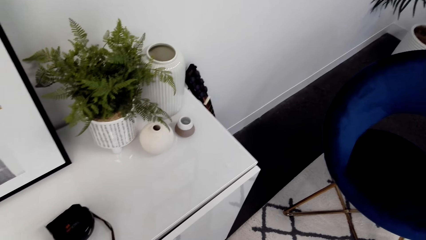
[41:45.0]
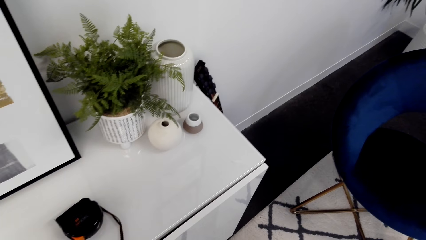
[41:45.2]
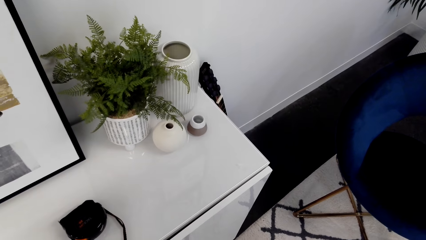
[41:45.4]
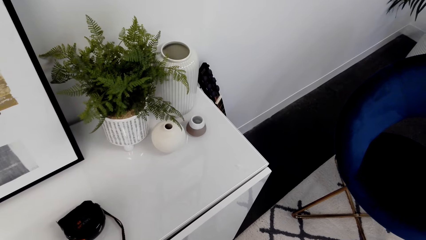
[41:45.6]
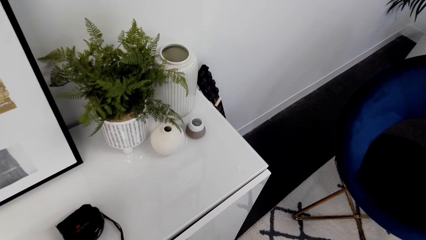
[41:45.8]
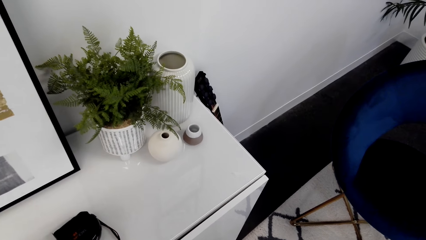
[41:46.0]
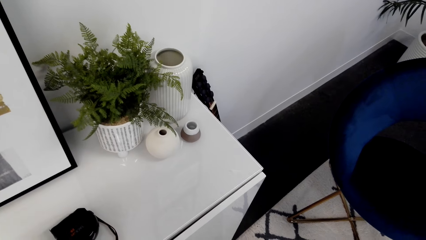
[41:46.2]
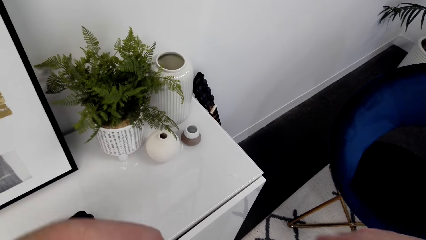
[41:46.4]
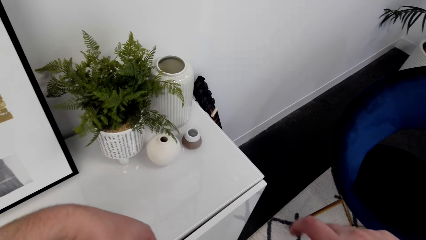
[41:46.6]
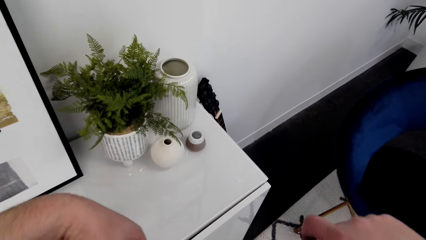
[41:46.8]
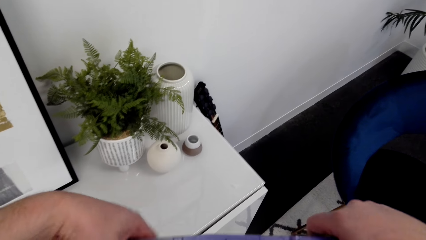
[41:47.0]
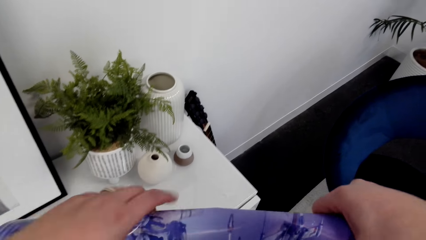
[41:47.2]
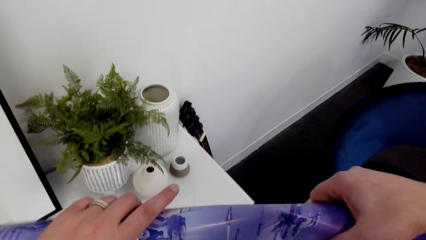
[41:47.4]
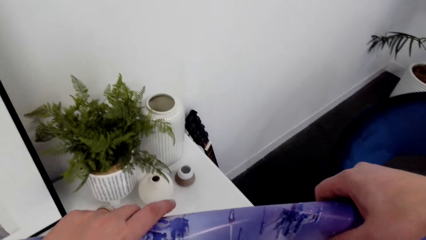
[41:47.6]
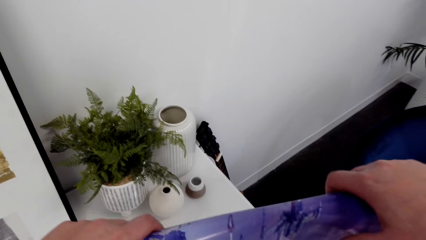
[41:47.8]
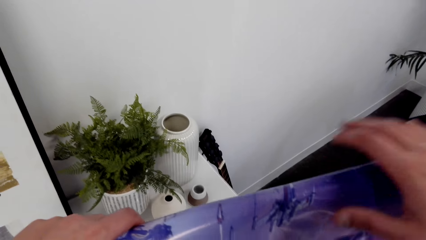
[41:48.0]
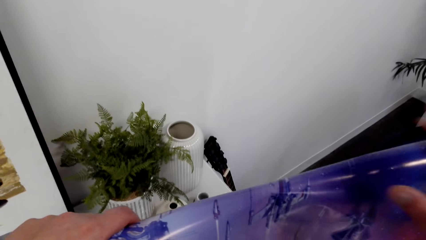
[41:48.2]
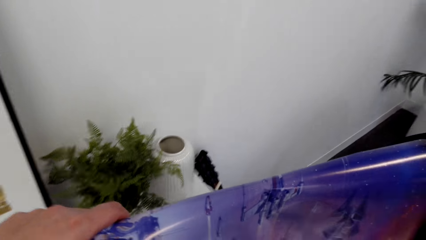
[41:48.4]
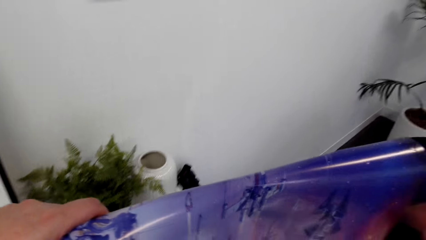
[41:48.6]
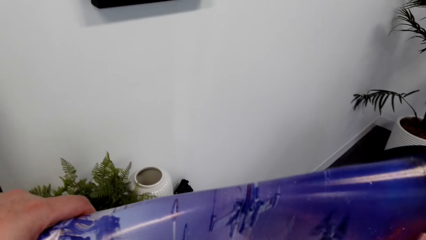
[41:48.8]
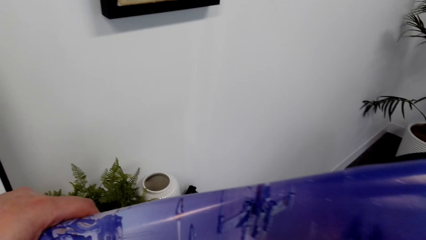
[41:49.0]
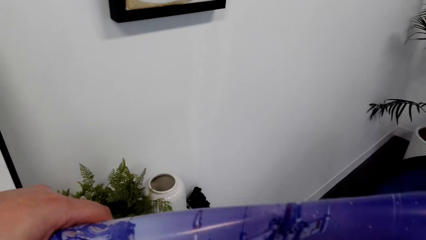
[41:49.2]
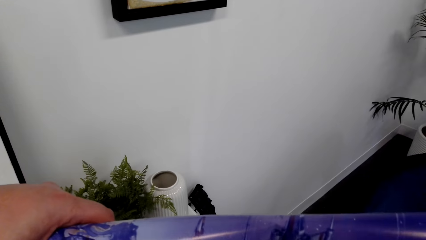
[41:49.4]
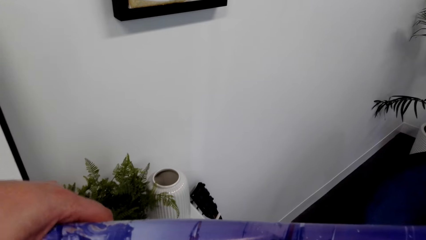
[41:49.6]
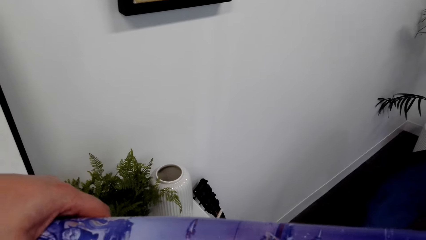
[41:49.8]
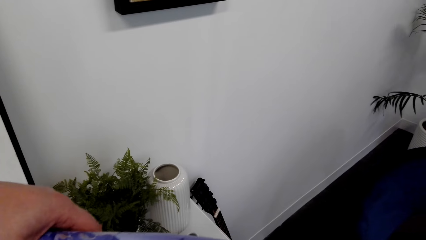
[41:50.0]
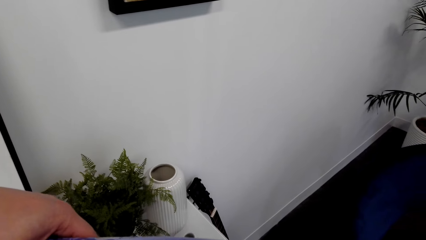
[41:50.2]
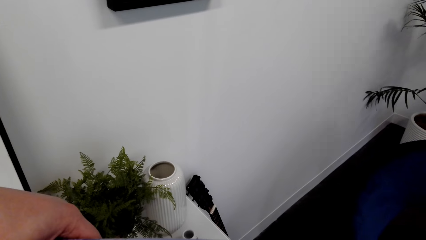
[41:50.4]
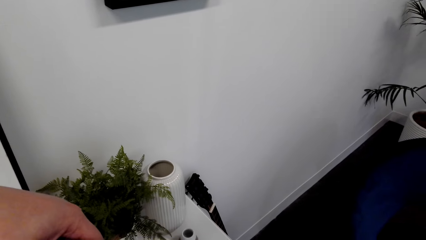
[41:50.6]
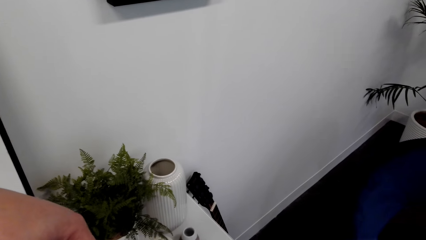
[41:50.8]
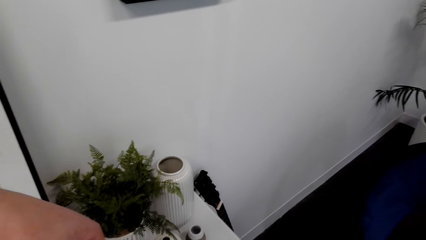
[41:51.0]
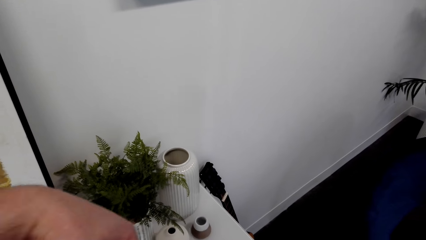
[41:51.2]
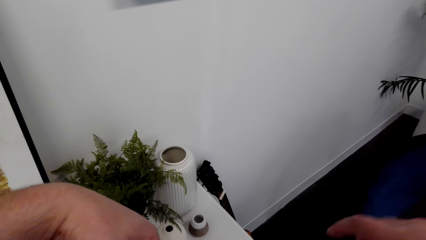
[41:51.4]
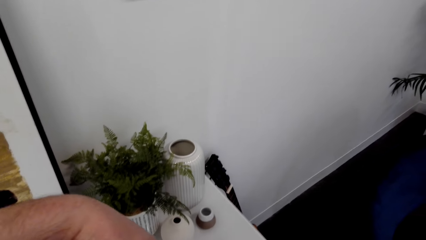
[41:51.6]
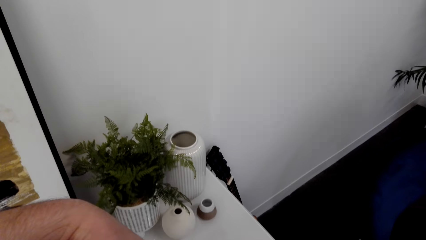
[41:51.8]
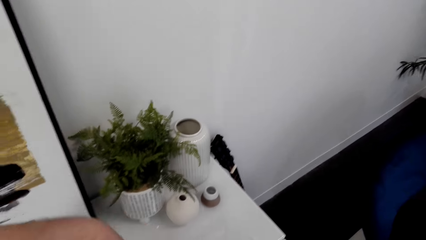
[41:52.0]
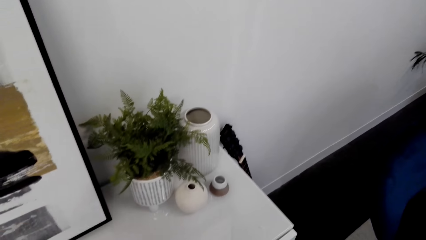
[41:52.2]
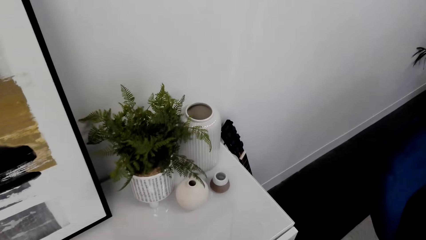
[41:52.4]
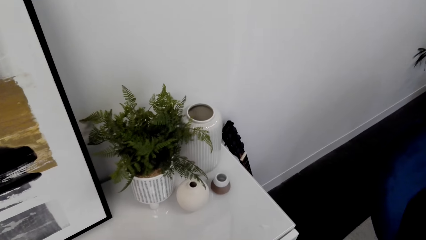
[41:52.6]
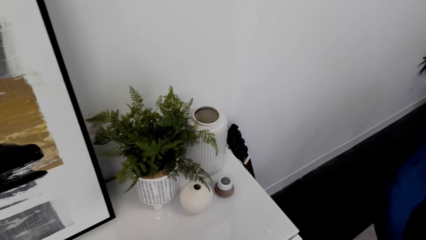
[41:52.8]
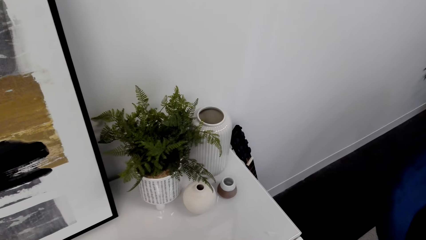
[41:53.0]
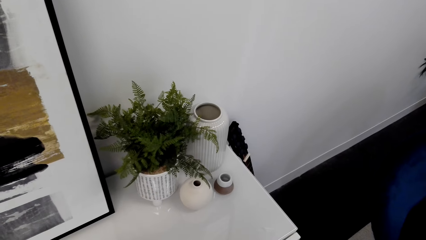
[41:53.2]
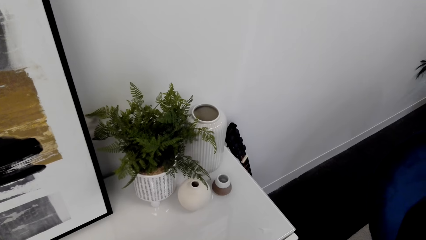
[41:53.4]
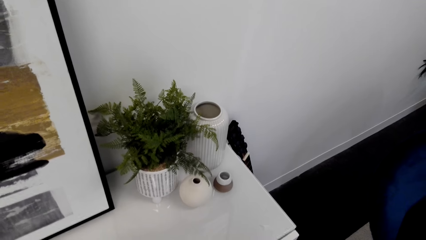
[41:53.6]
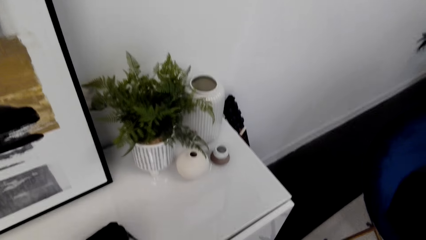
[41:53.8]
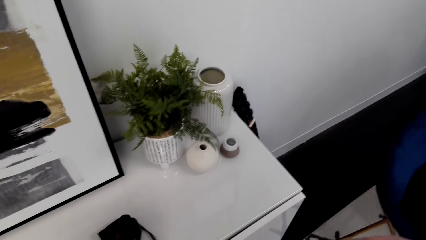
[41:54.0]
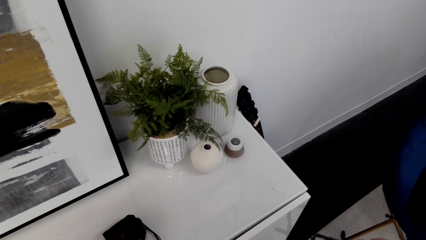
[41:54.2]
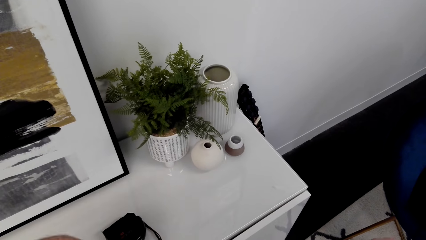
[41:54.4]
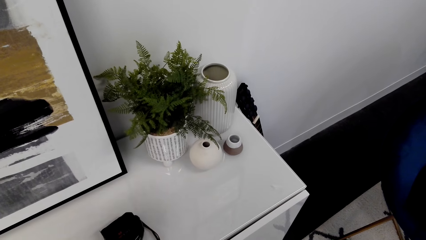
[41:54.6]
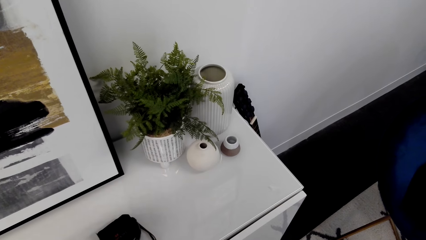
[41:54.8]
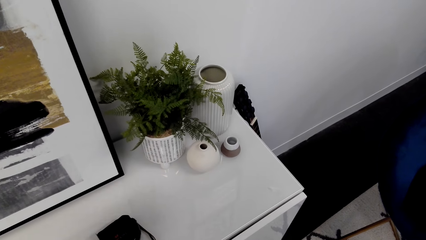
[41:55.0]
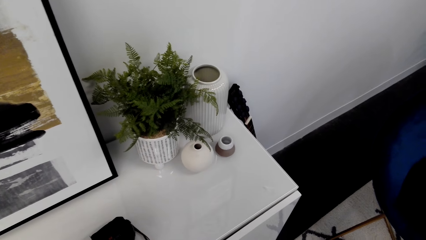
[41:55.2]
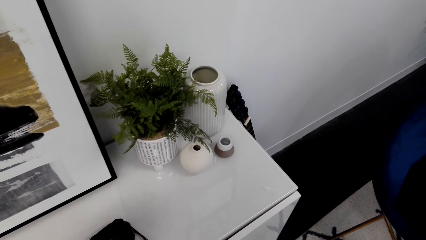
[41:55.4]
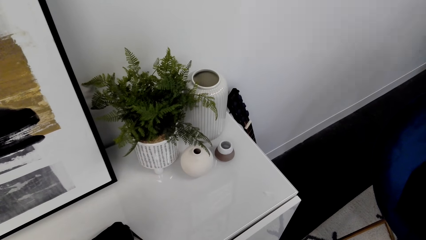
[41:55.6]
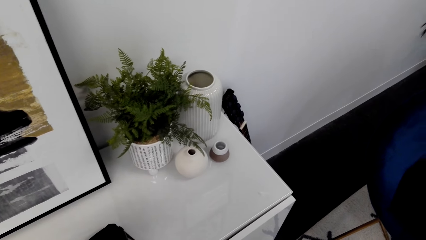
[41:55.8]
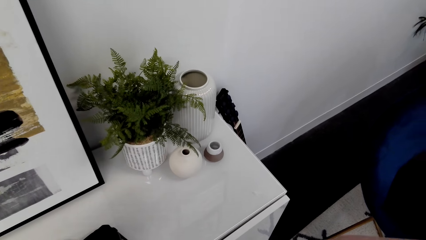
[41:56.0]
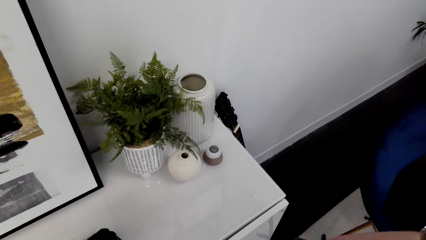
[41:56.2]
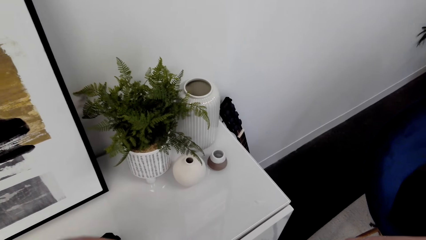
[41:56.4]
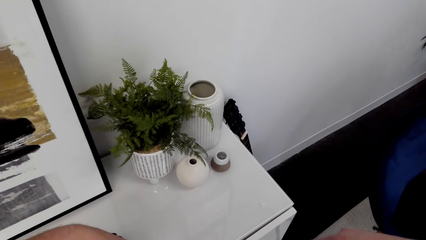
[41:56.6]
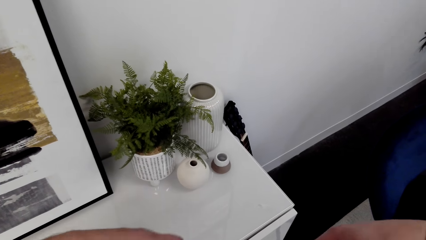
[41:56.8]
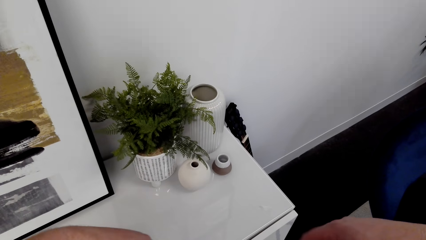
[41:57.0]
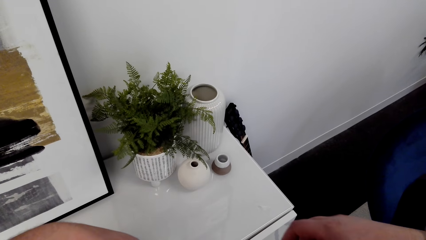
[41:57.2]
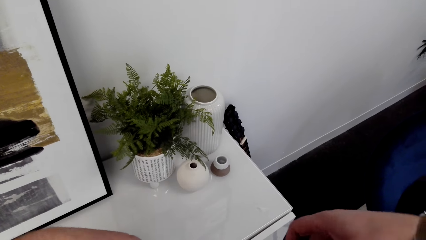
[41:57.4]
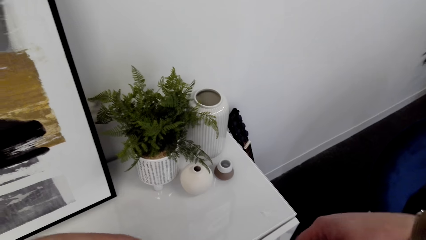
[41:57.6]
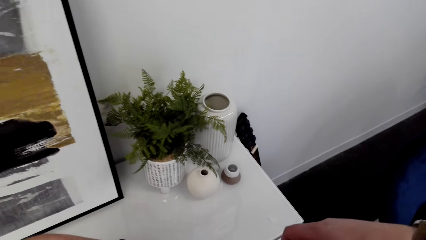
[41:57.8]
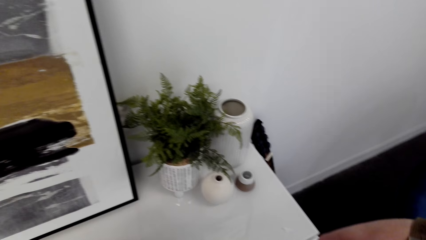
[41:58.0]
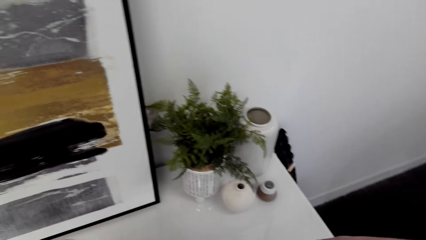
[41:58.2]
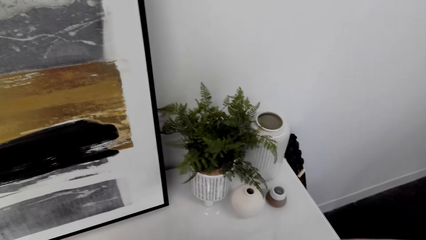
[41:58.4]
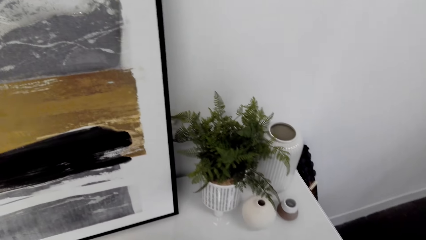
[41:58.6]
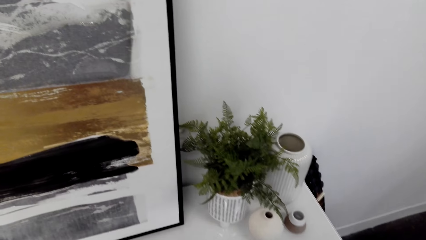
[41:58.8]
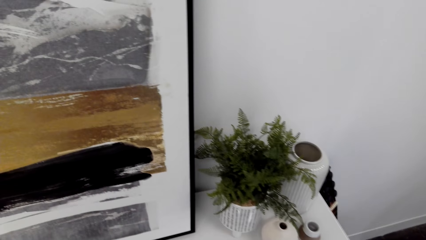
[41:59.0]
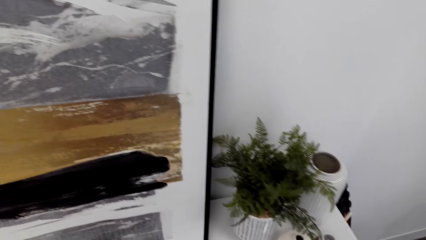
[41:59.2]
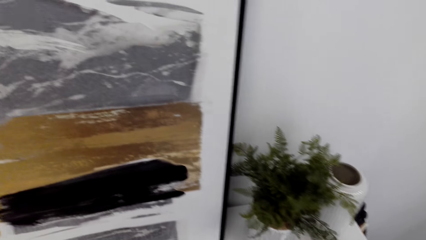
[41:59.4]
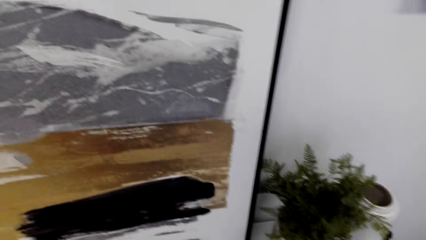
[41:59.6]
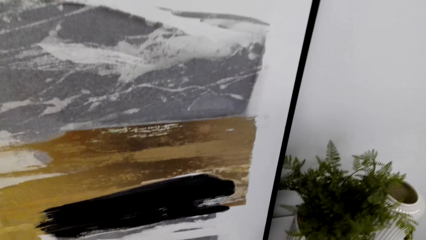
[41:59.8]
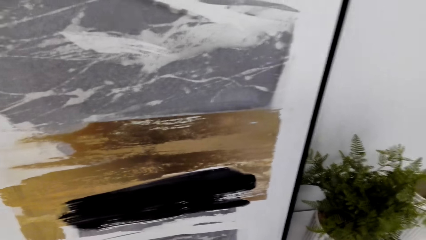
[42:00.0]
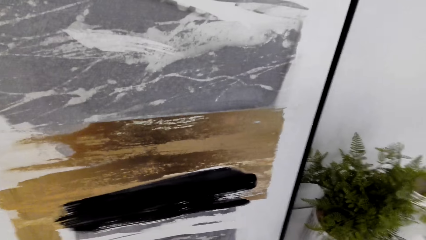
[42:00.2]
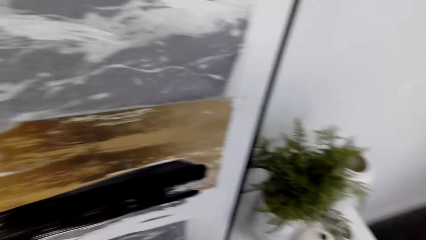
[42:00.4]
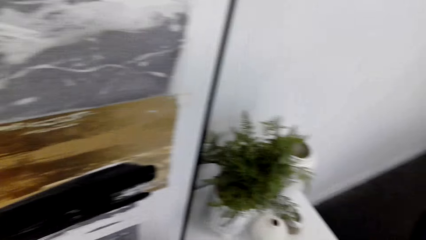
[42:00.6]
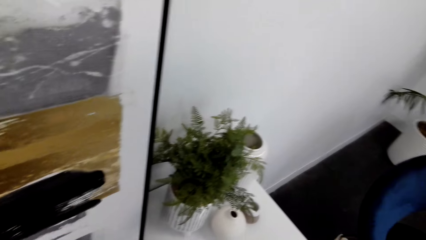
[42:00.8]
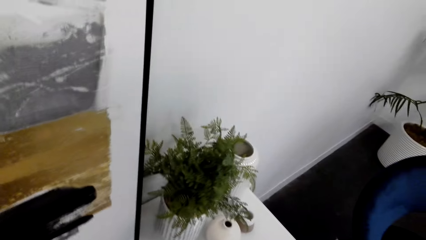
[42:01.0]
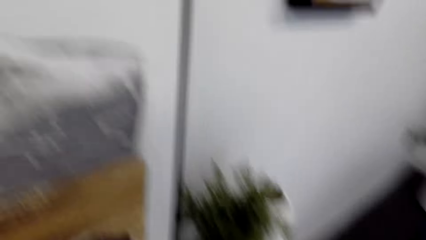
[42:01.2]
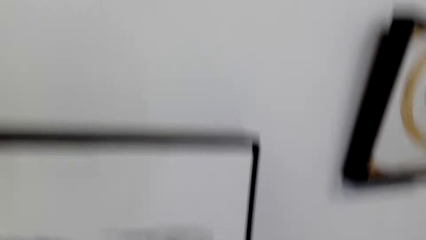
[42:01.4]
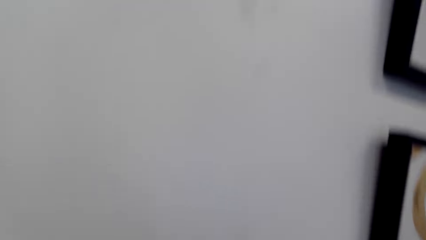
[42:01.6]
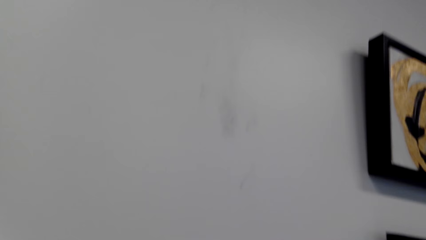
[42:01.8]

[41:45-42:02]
The camera wearer rolls the paper.
